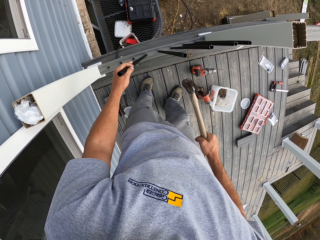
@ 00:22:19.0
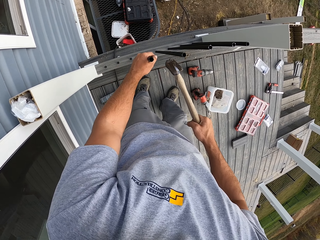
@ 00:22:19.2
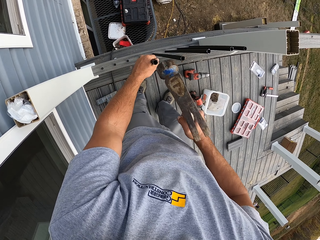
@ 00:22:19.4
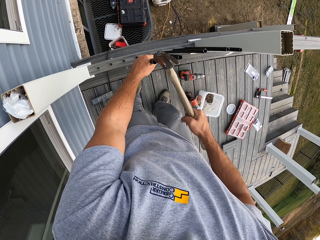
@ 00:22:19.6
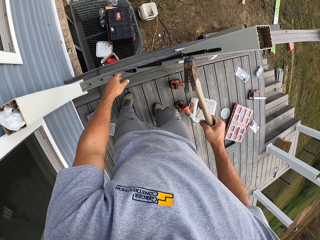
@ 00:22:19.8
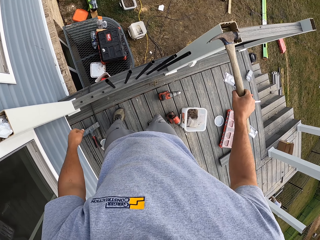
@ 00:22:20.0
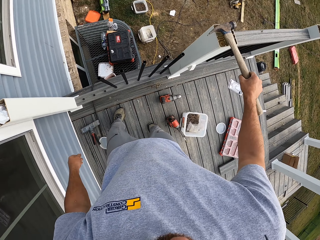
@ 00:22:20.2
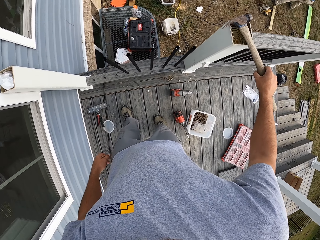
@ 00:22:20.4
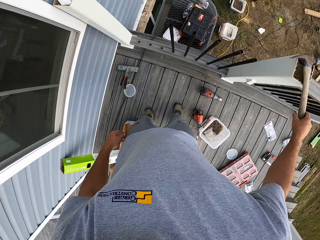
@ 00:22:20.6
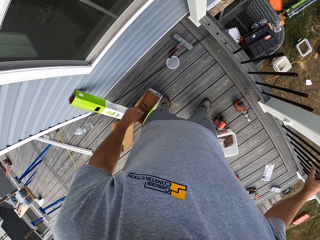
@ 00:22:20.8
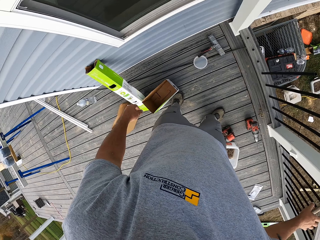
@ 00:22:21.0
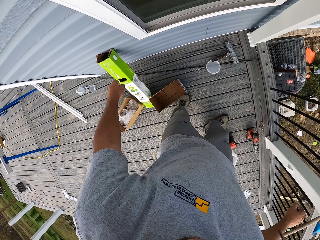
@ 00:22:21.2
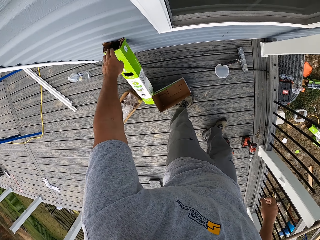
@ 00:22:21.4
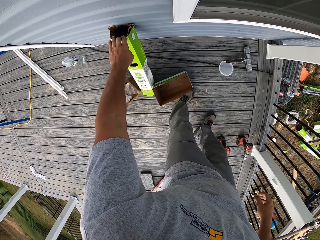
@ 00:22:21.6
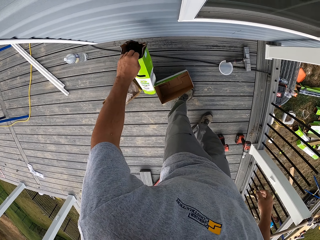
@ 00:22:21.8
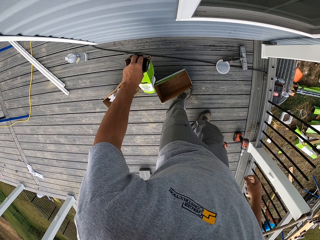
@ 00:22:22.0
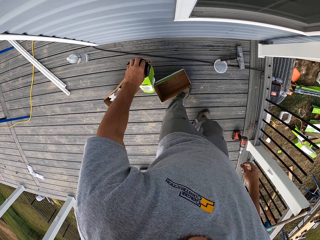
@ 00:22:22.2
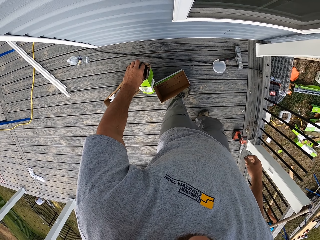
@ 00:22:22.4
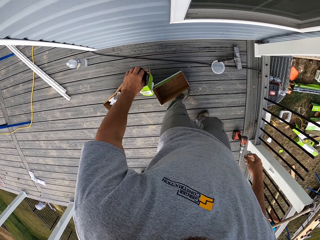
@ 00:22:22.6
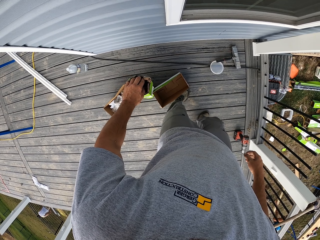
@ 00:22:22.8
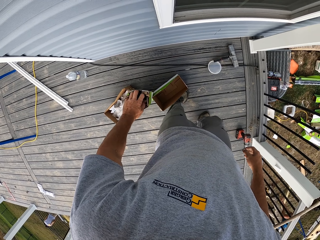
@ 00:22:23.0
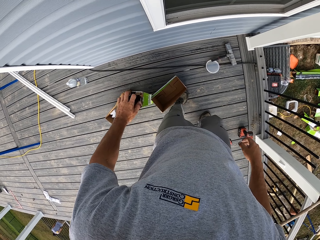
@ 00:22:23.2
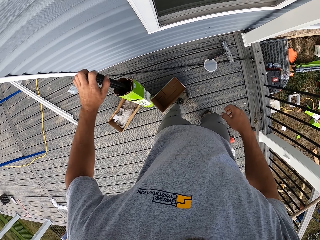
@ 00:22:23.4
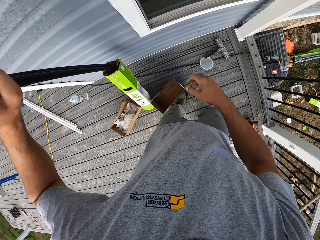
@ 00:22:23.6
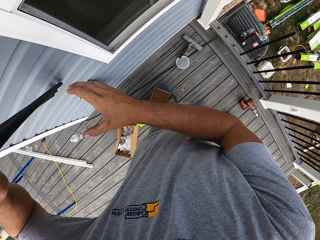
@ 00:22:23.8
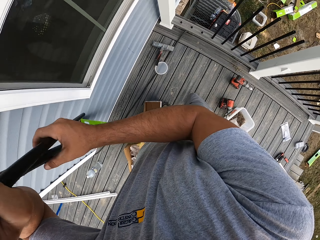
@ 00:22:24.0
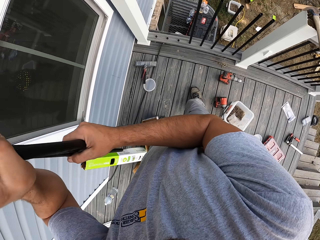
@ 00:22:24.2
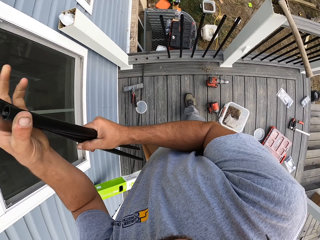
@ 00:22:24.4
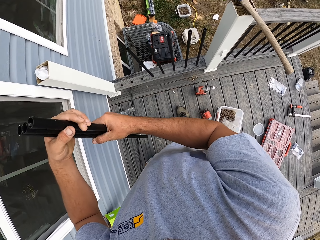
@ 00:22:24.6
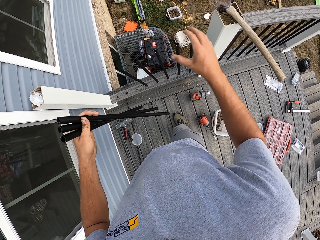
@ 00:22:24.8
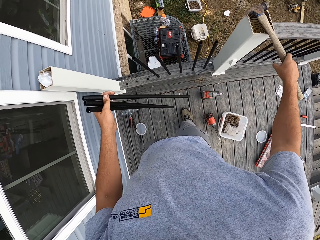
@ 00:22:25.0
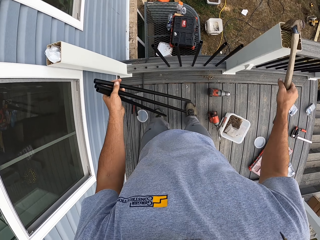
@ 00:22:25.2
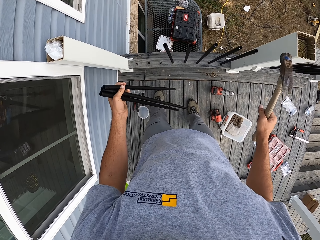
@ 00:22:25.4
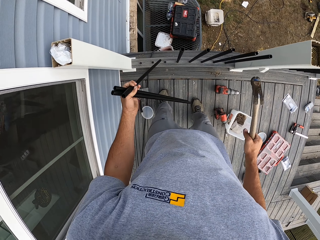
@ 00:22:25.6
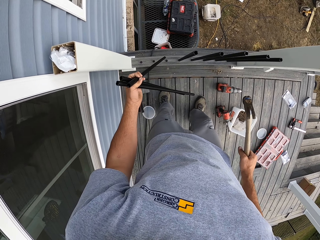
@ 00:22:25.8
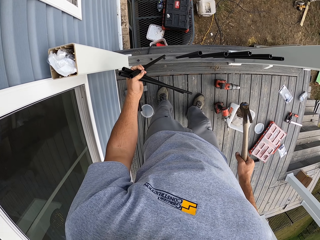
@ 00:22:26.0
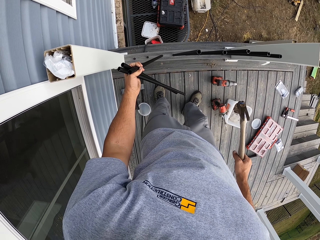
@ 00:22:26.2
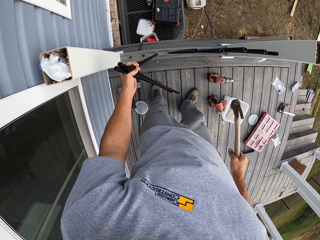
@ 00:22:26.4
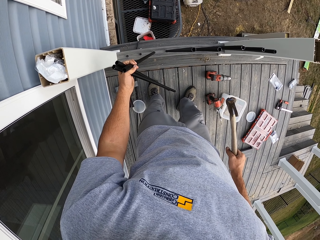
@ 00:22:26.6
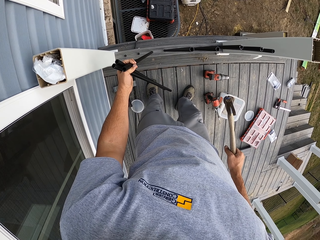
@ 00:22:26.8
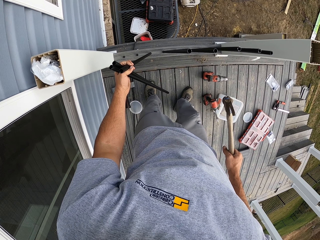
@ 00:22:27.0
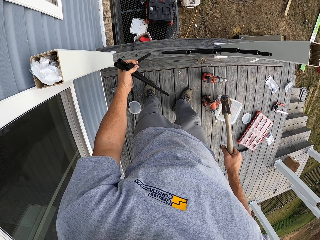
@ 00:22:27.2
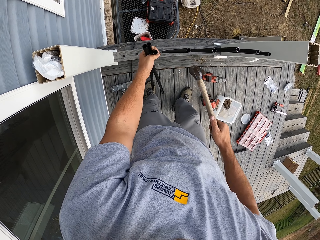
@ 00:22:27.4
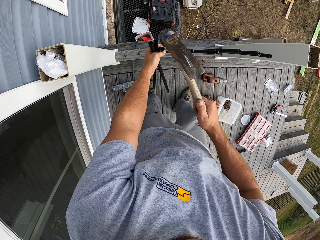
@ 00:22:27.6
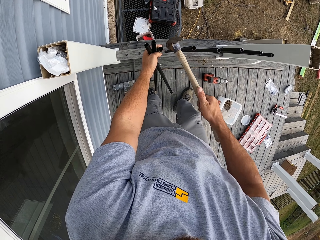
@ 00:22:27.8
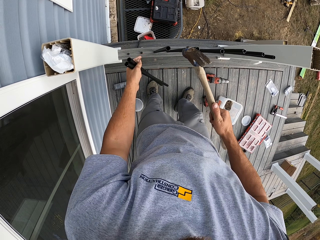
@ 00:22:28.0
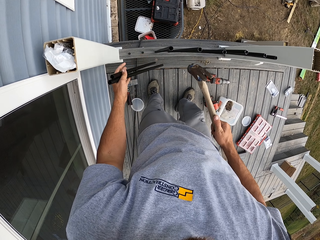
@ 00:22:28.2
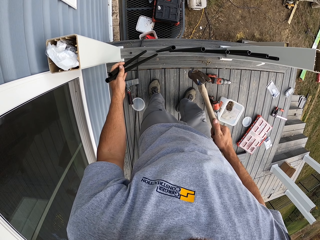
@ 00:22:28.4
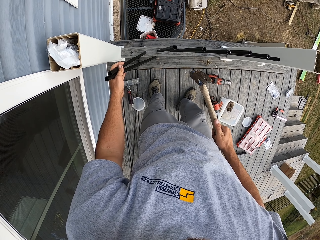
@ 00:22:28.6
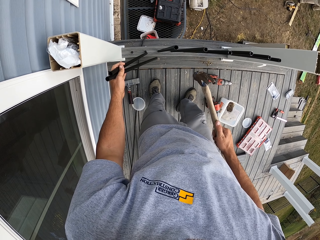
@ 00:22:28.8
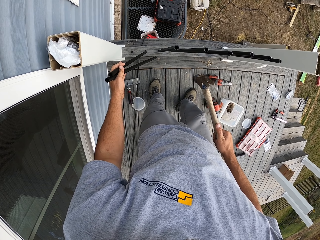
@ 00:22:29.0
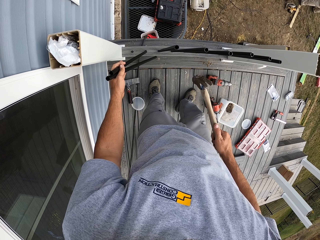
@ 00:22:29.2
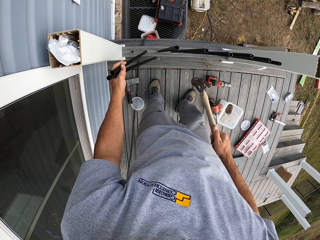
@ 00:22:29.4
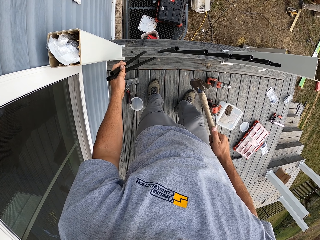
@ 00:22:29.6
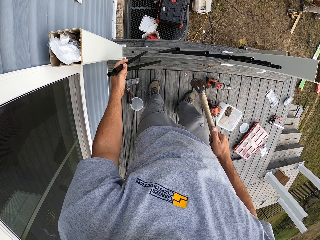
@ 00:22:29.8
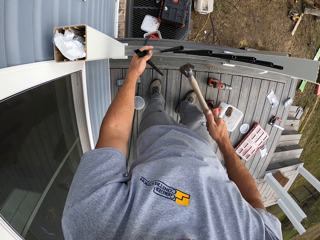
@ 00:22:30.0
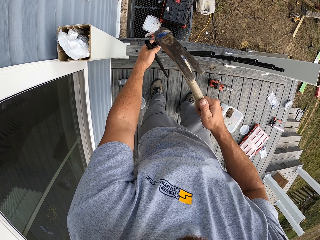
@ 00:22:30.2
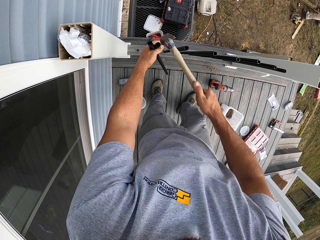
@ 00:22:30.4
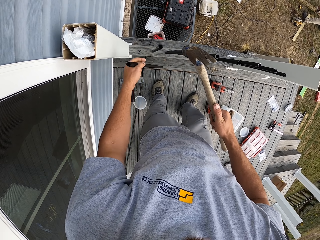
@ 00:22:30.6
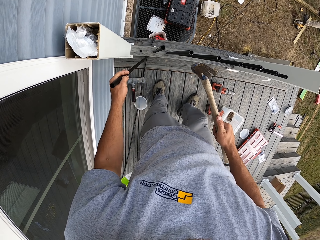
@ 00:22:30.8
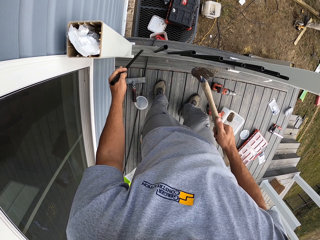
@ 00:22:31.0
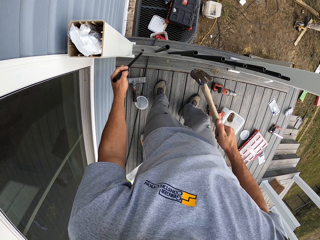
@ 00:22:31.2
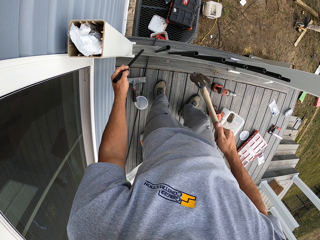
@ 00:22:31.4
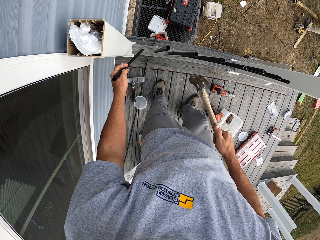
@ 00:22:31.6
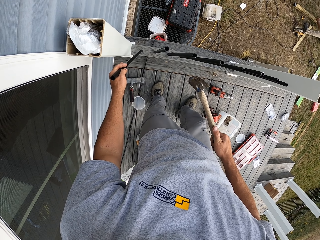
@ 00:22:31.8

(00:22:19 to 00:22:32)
The camera wearer places the hammer on the wood. They turn around. They pick up the pipe. They pick up the hammer. They hammer the pipe in.

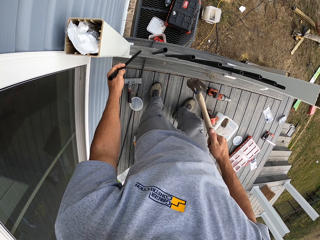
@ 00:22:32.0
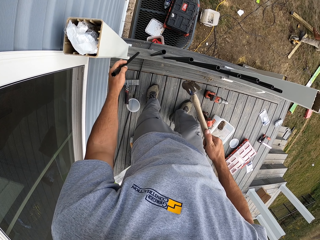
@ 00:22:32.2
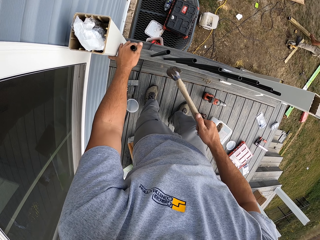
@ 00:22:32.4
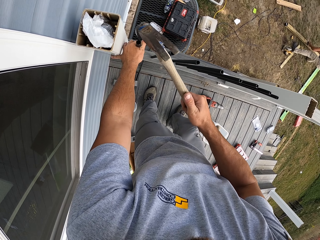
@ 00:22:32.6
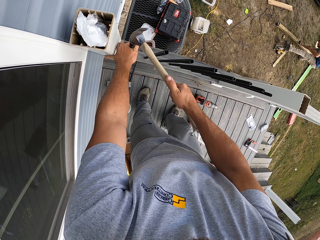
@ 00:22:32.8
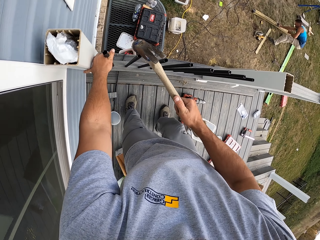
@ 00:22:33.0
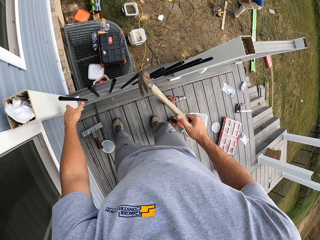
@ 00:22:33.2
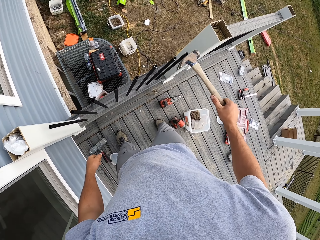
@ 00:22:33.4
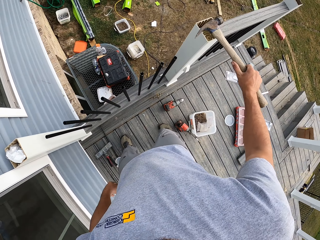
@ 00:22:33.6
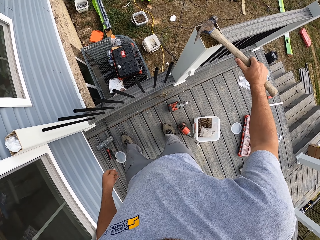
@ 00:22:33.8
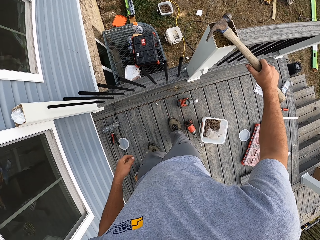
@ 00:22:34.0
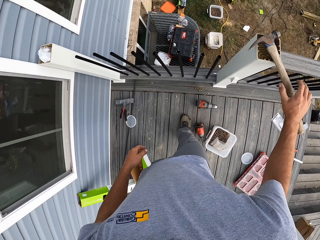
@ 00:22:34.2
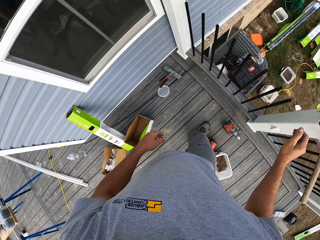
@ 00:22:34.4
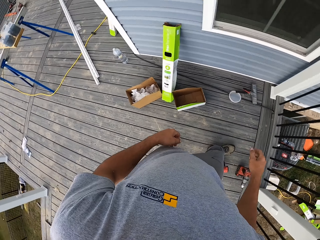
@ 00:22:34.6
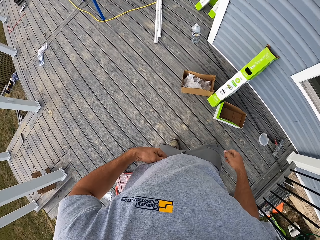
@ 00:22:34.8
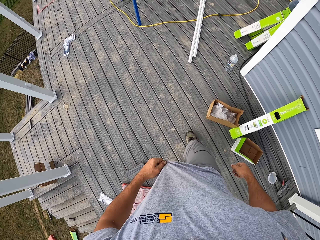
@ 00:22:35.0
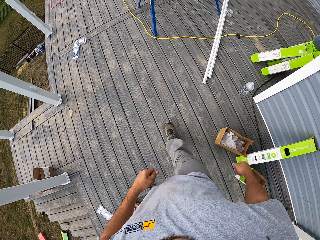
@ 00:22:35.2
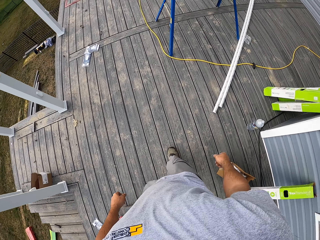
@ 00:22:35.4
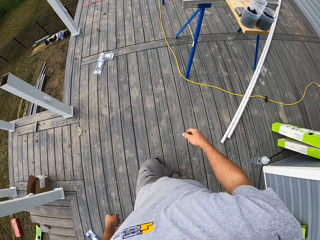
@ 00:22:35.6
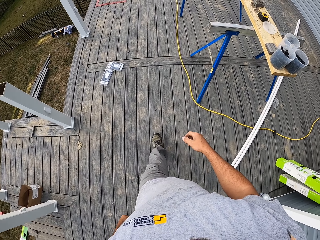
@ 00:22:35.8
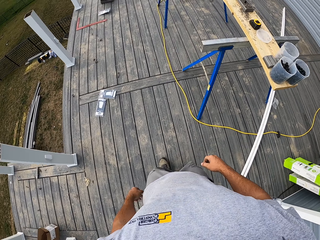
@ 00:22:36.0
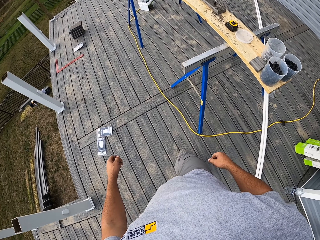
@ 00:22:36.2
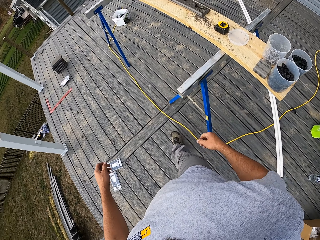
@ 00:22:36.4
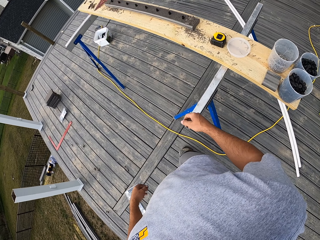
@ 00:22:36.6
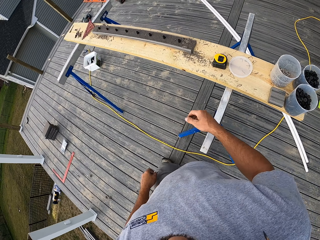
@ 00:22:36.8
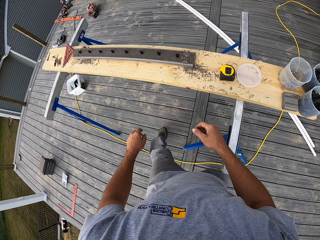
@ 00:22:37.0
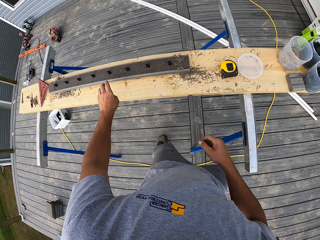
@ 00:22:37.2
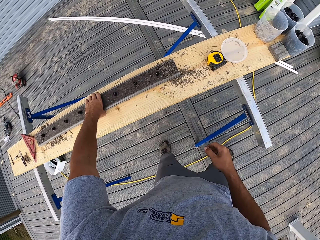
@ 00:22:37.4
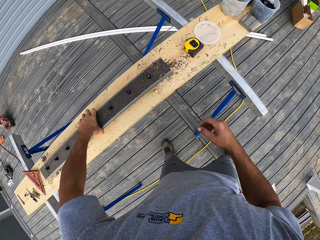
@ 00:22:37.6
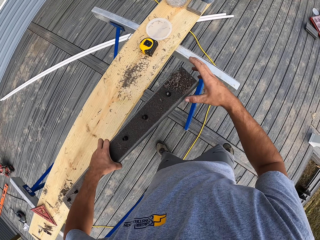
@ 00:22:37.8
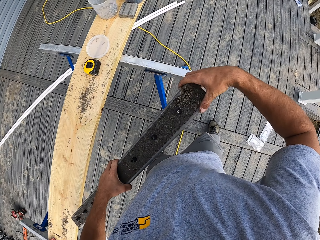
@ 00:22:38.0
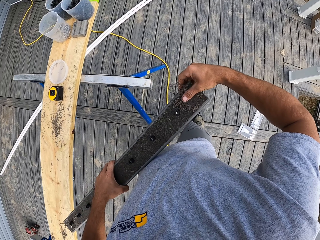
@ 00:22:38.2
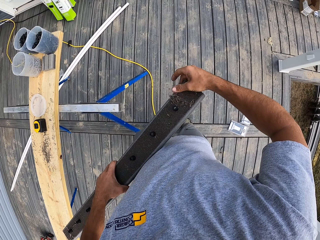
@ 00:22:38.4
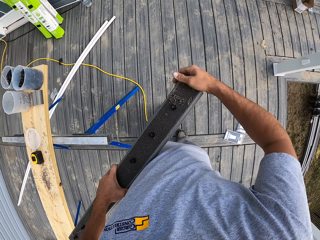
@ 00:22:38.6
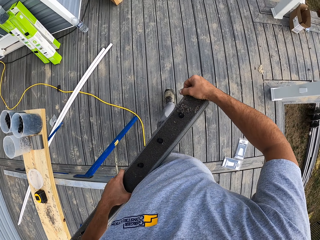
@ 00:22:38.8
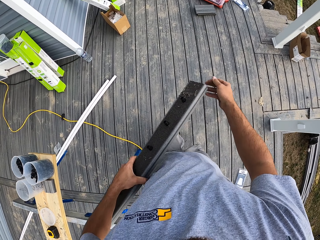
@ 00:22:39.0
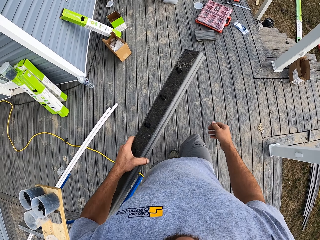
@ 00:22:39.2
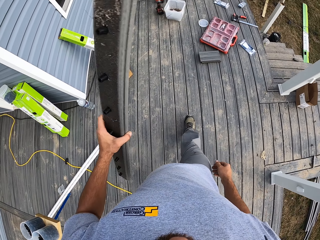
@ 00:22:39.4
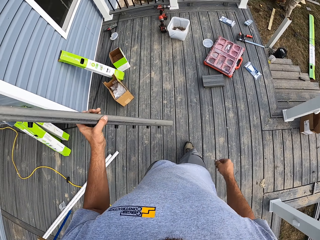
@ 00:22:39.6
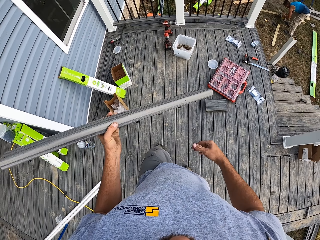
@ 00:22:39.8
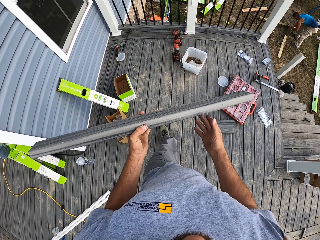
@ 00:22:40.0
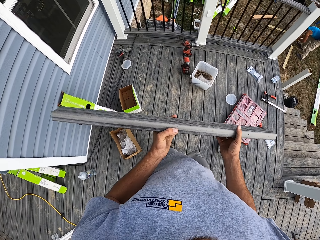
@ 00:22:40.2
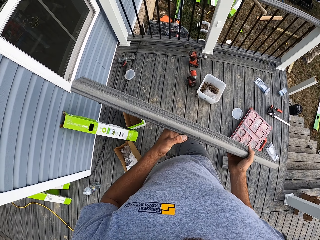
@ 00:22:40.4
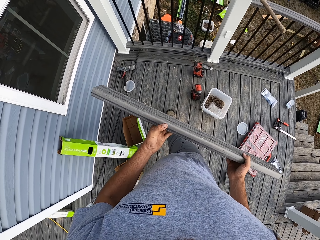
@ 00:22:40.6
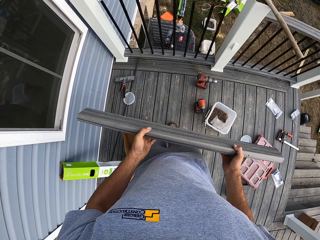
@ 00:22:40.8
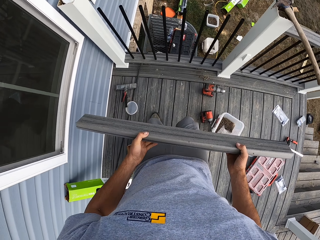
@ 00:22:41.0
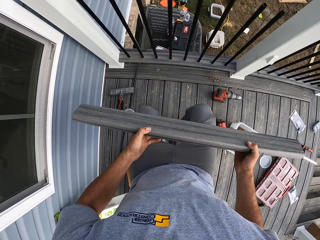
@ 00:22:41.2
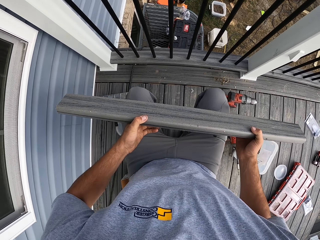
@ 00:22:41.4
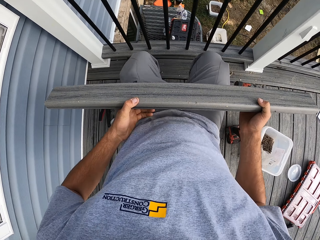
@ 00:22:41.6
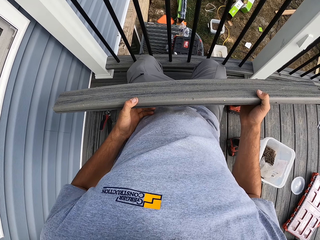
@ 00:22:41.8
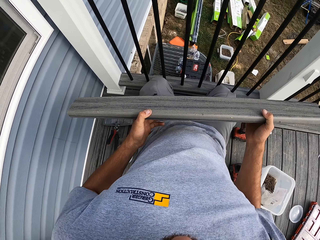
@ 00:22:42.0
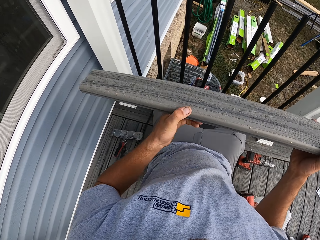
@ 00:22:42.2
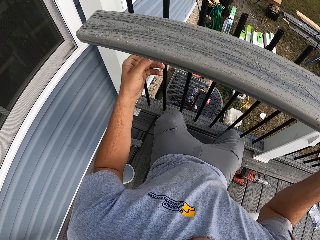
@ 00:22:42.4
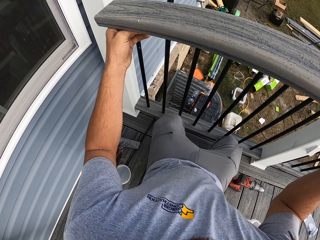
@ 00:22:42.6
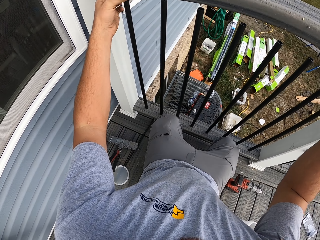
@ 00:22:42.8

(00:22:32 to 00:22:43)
The camera wearer places the hammer on the wood. They move around. They pick up a piece of wood.
